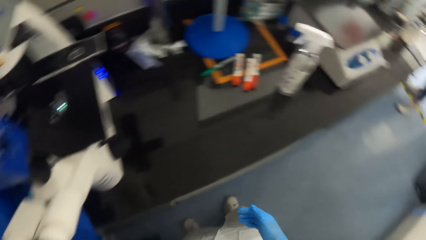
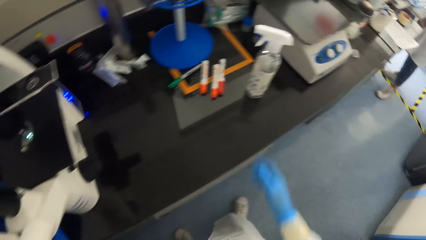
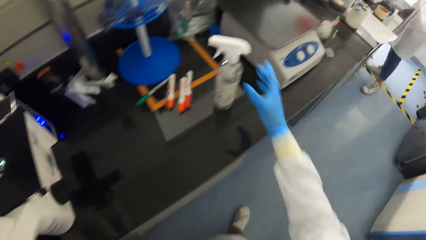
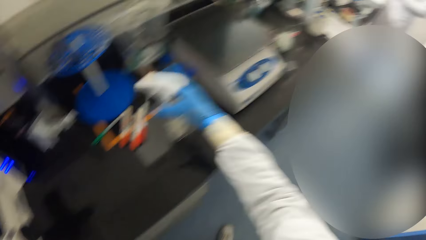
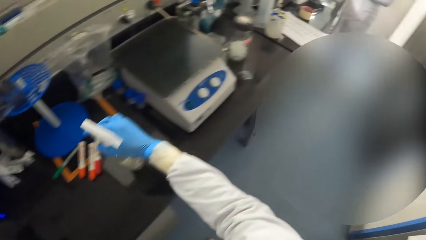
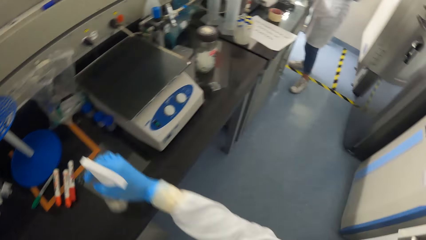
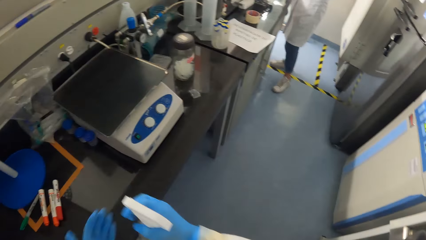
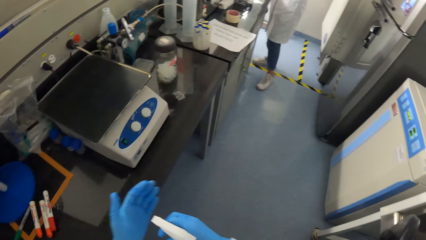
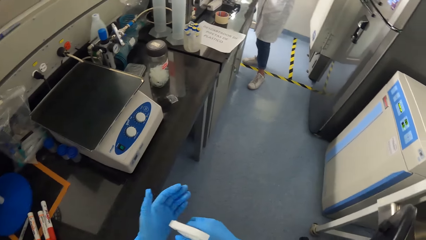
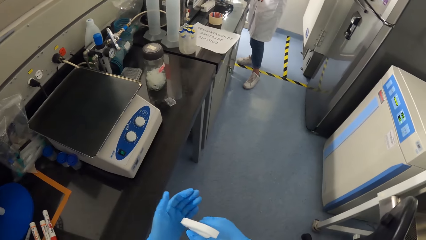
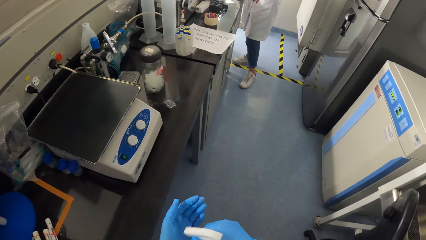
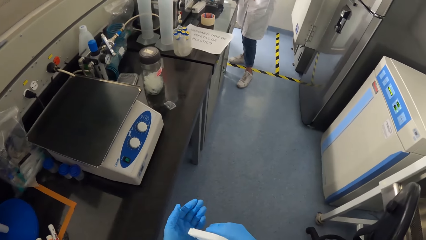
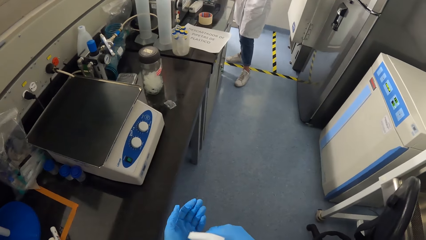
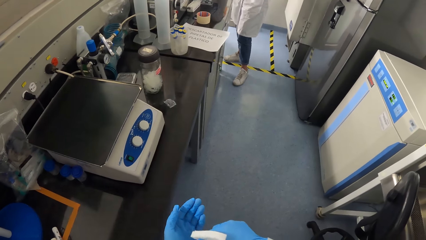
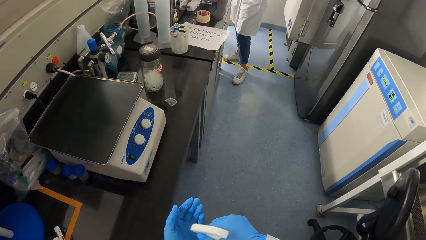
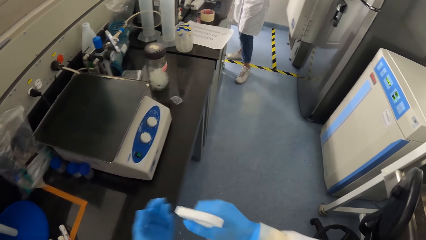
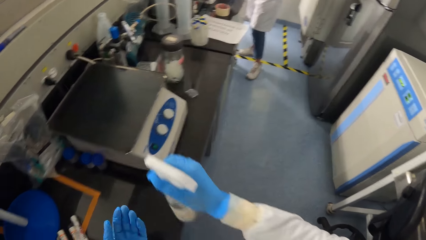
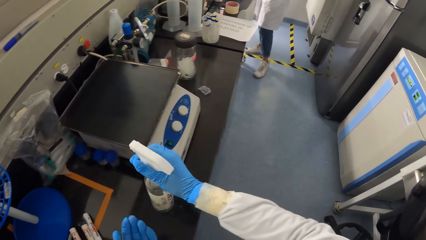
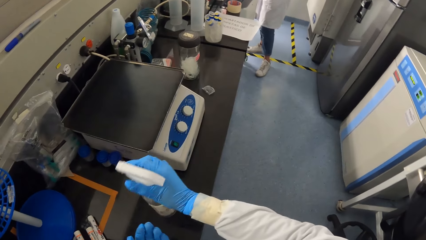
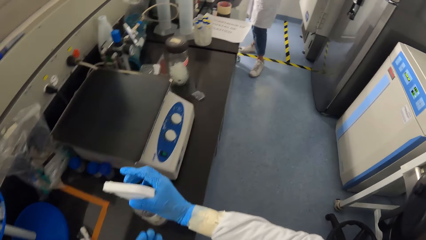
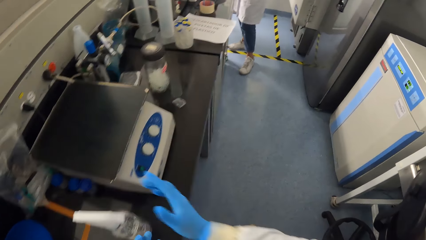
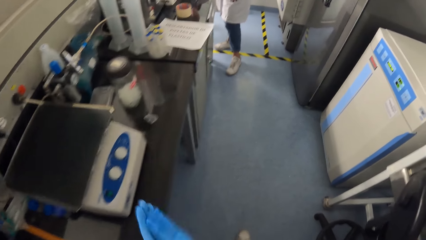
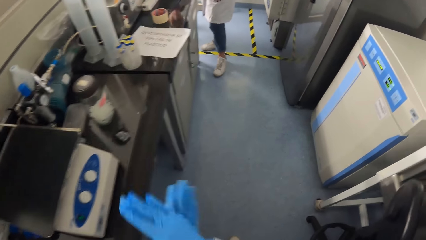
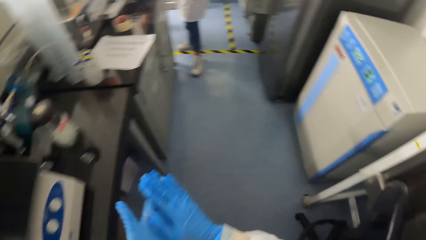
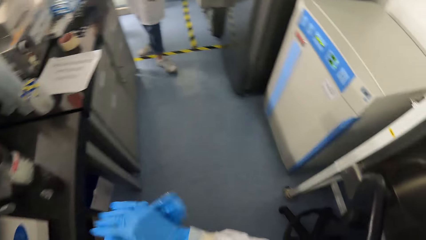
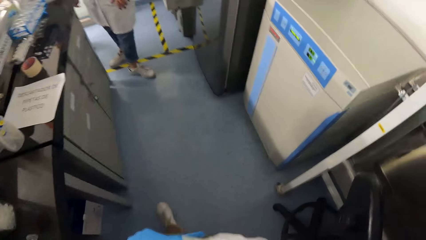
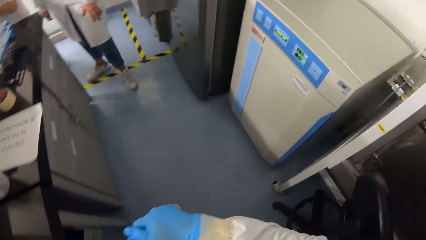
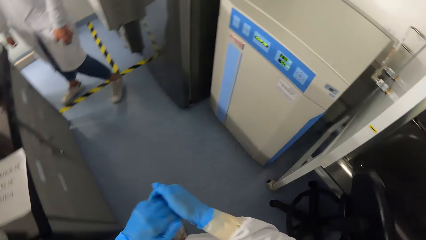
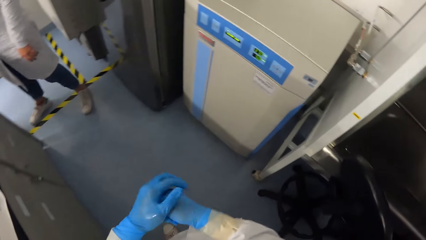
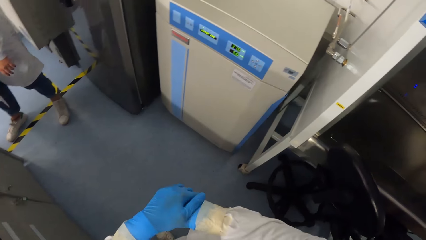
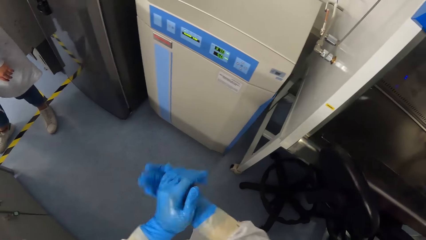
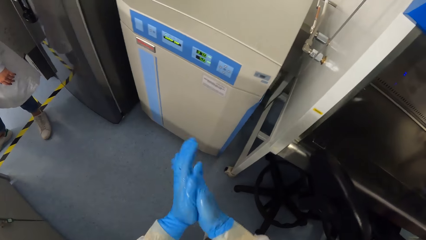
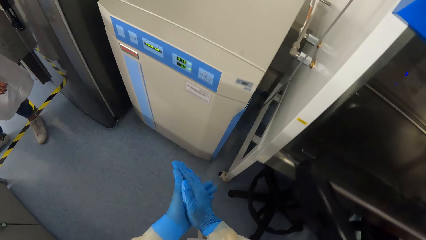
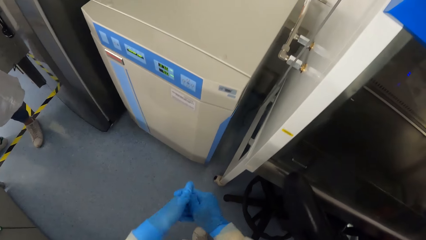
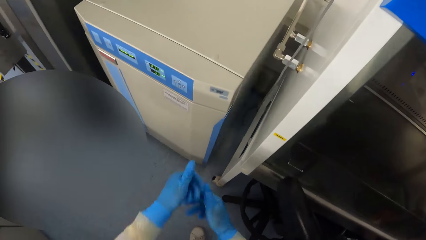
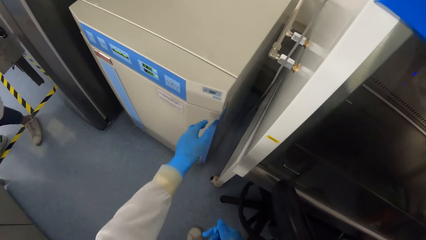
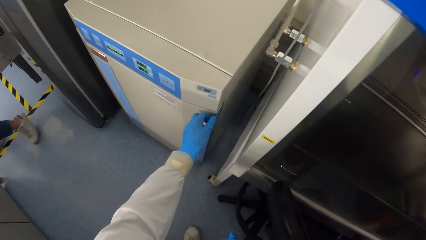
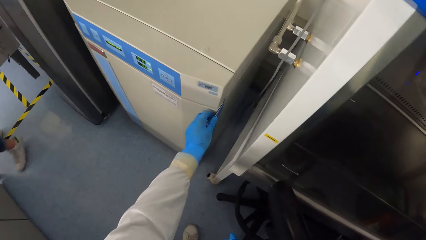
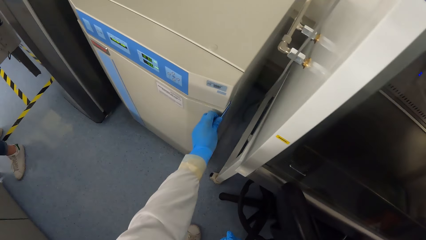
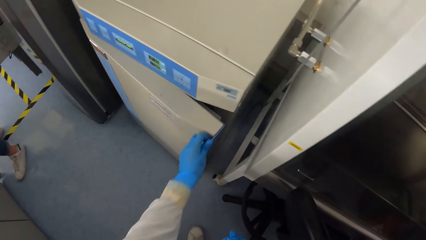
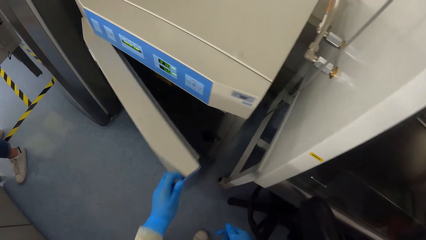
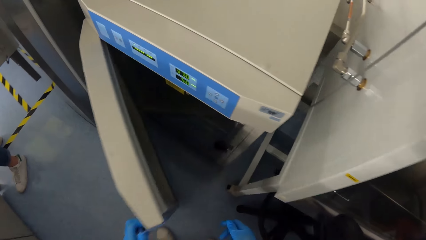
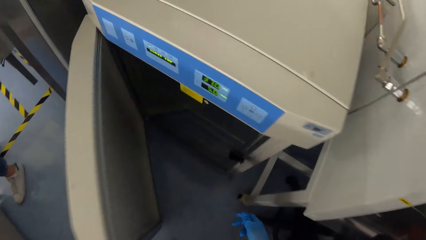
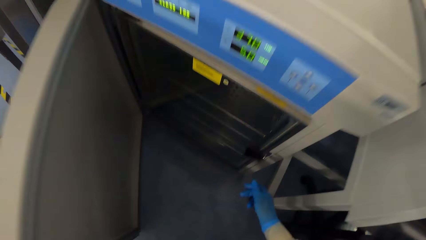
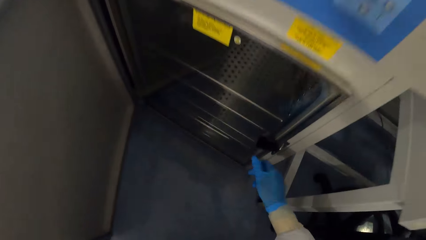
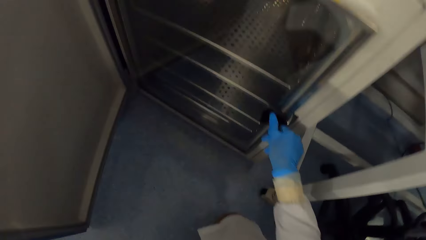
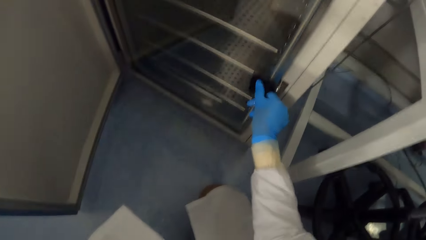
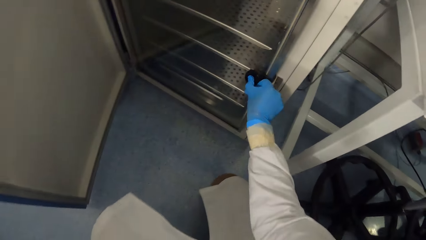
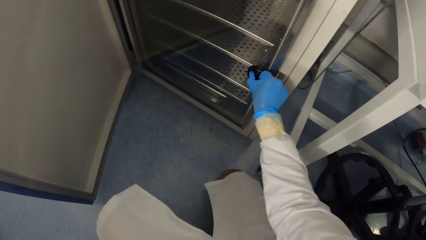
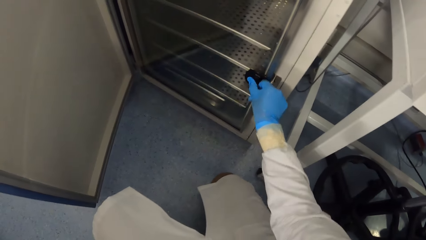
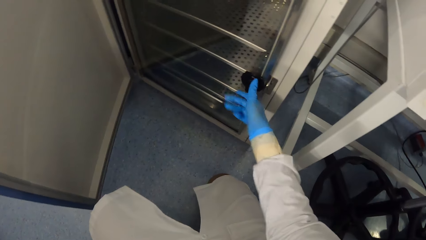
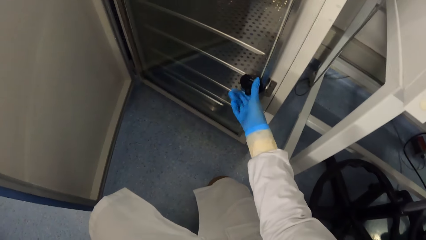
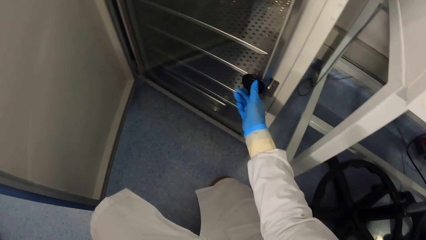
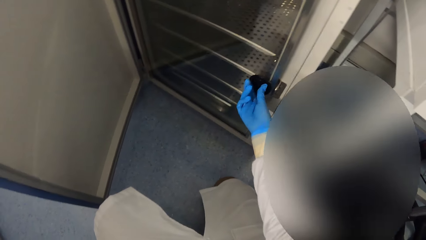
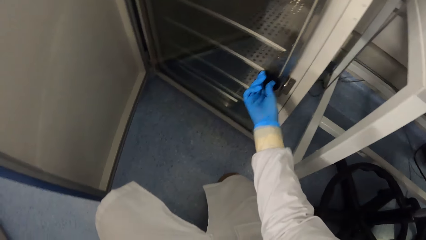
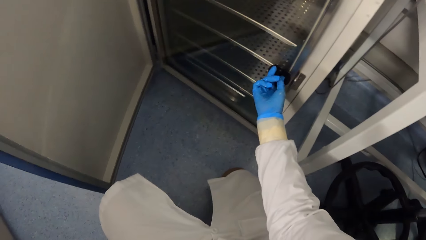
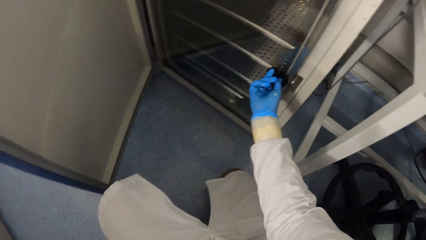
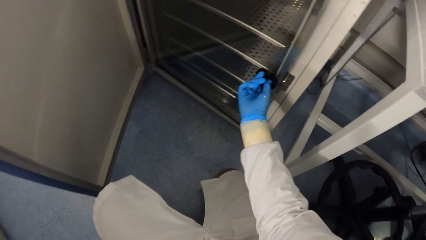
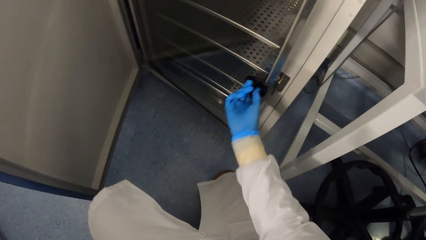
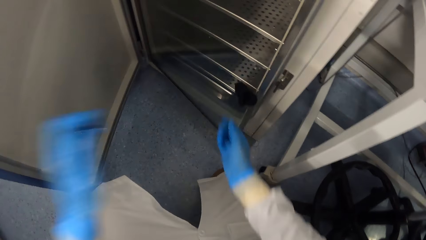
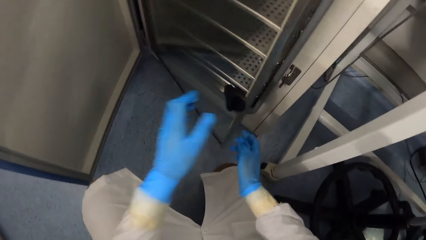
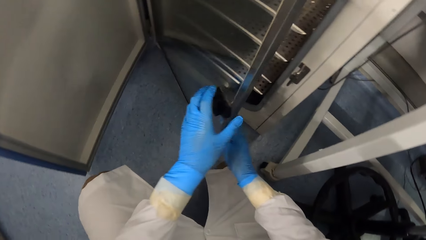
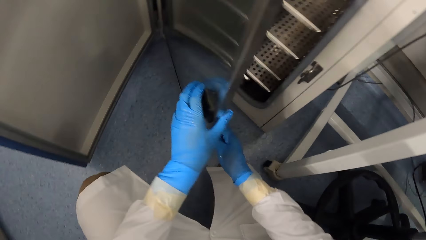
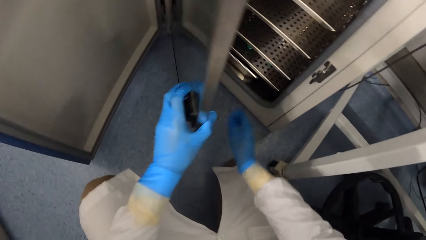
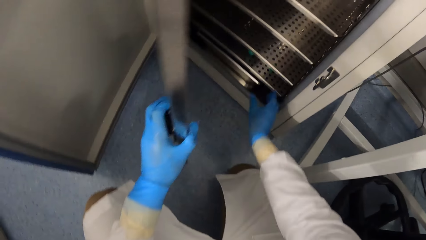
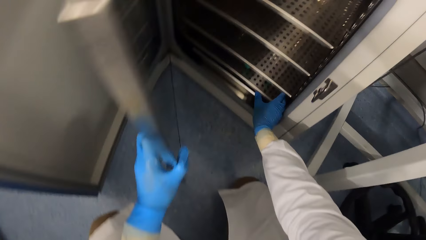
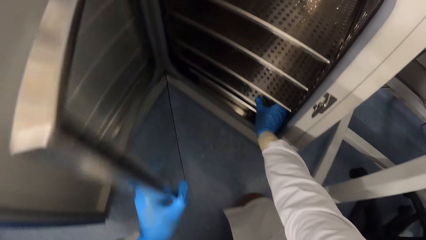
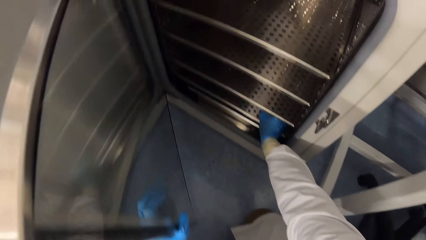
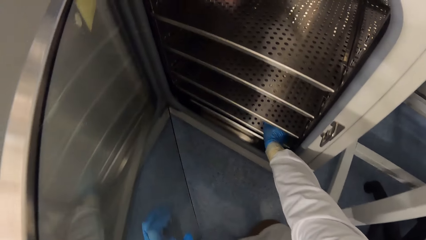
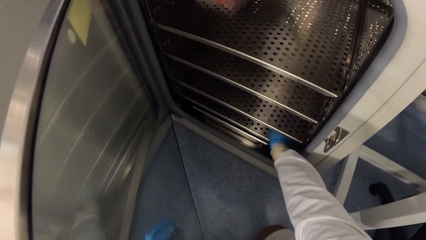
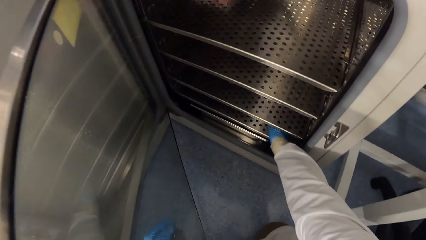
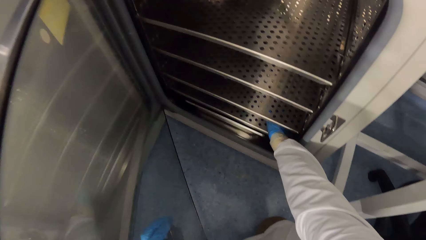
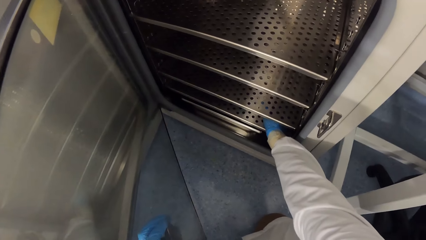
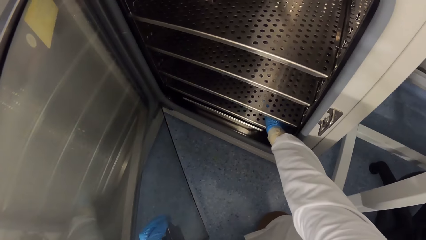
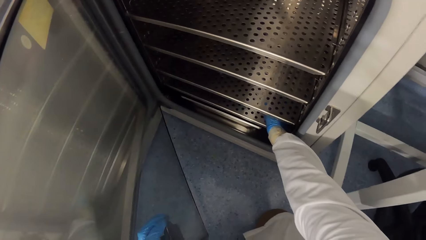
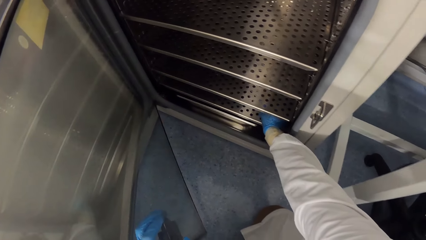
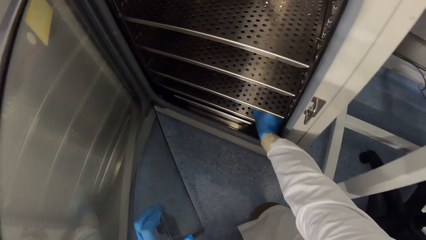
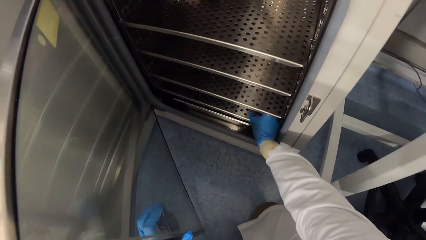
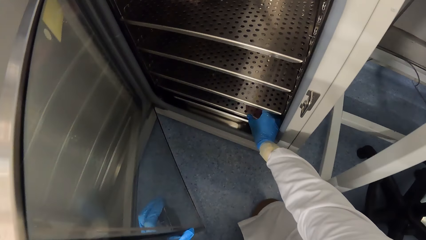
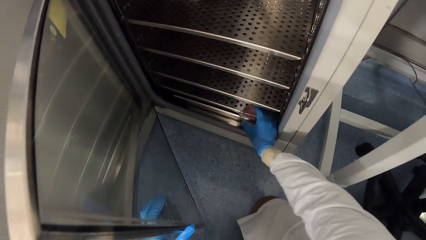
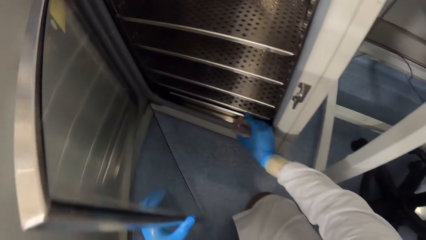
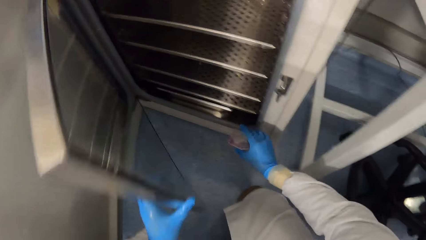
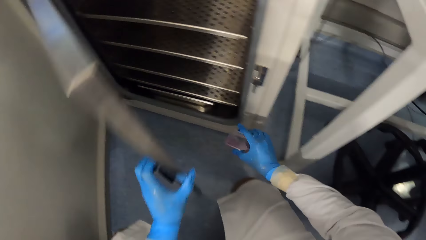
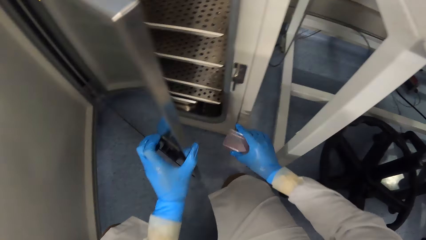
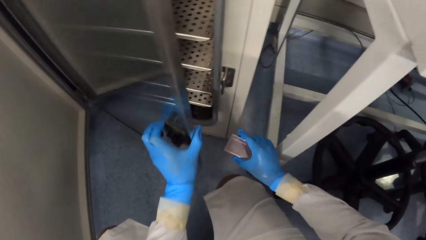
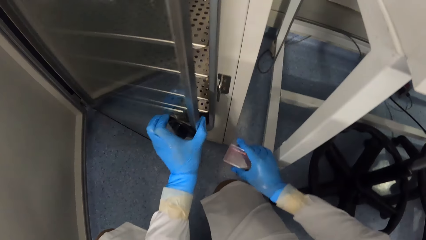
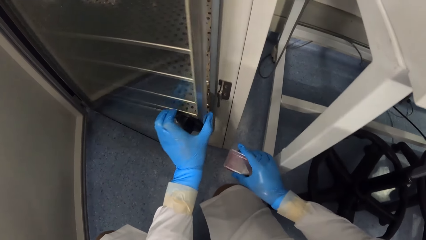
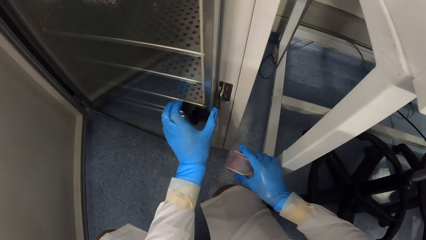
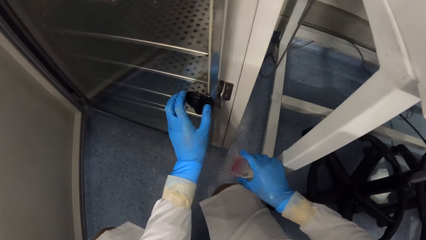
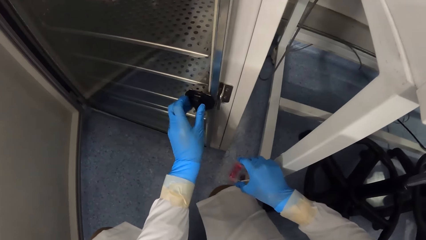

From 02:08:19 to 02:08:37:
The woman interacts with the camera wearer in the room in the laboratory. The camera wearer turns to the side. He picks up a bottle of ethanol from the table on the floor with his gloved right hand. He holds the spray bottle. He sprays ethanol from the bottle in his gloved right hand into his gloved left hand. He places the bottle of ethanol on the table on the floor with his gloved right hand. He rubs both gloved hands together. The woman rubs her left leg with her left hand. The camera wearer walks around. He opens a metal incubator door on the floor with his gloved left hand. He holds the door. He turns a knob on a glass door in the incubator with his gloved right hand. He squats down. He opens the glass door in the incubator with his gloved right hand. He holds the glass door in the incubator with his gloved left hand. He puts his hand in a shelf. He removes a bottle of insulin from the incubator with his gloved right hand. He closes the glass door in the incubator with his gloved left hand.
